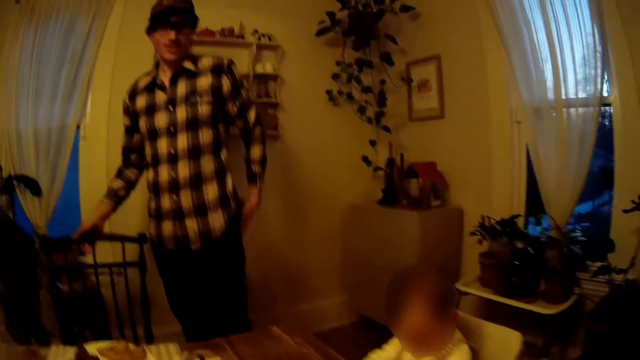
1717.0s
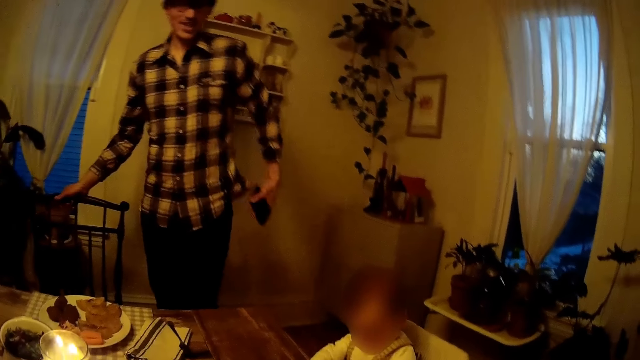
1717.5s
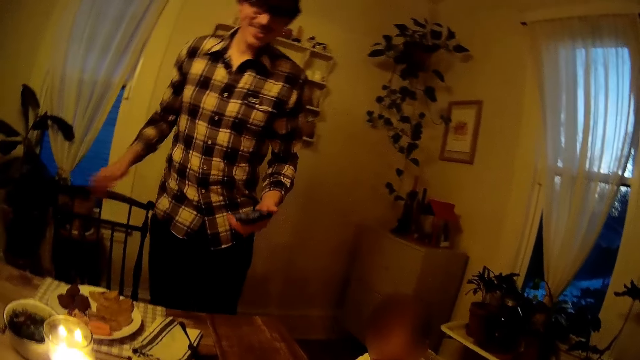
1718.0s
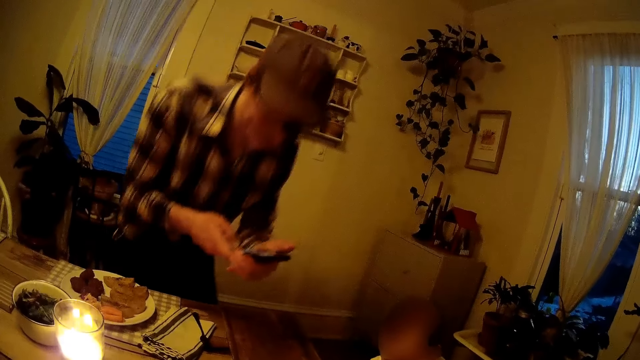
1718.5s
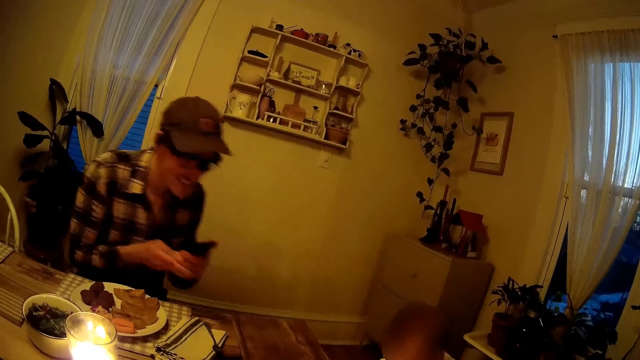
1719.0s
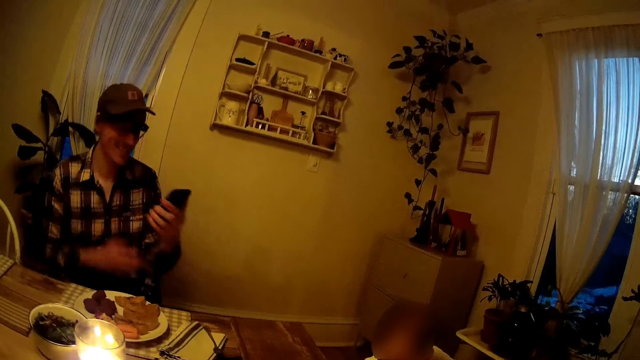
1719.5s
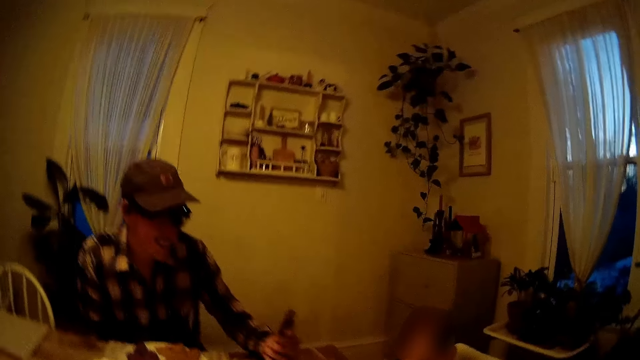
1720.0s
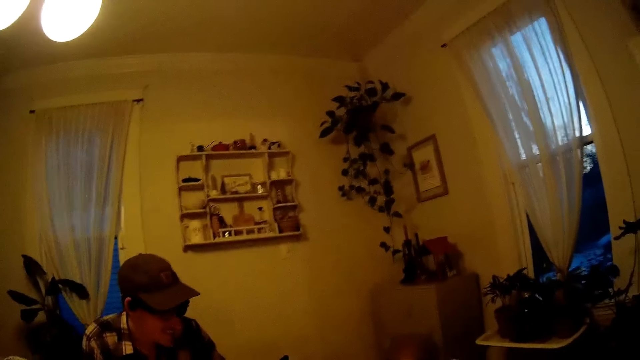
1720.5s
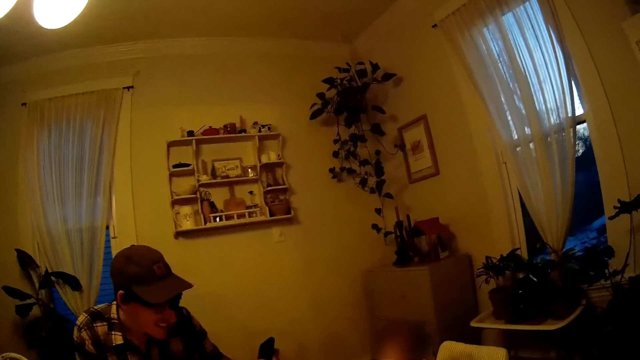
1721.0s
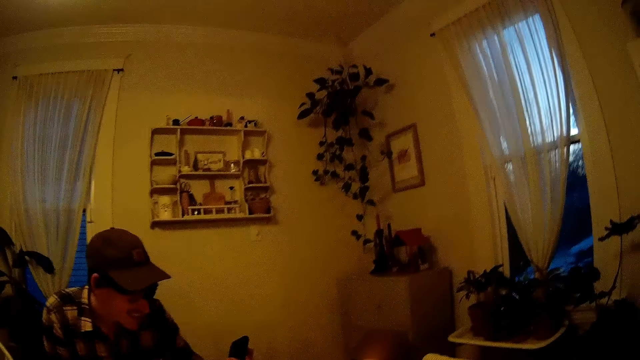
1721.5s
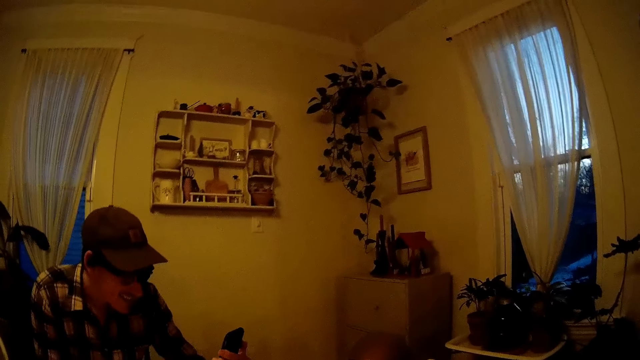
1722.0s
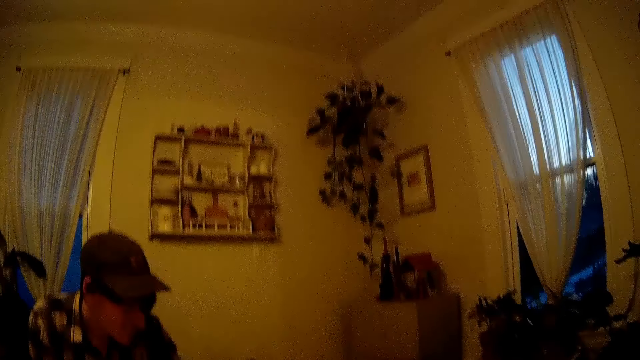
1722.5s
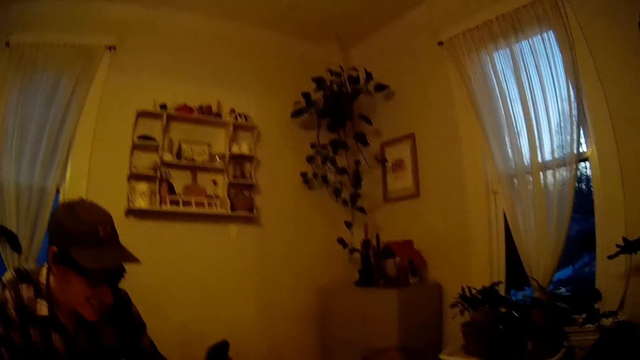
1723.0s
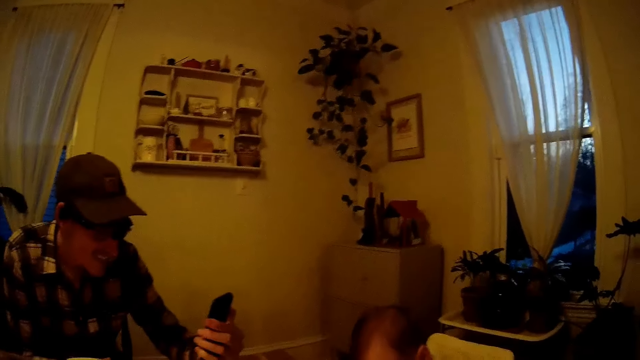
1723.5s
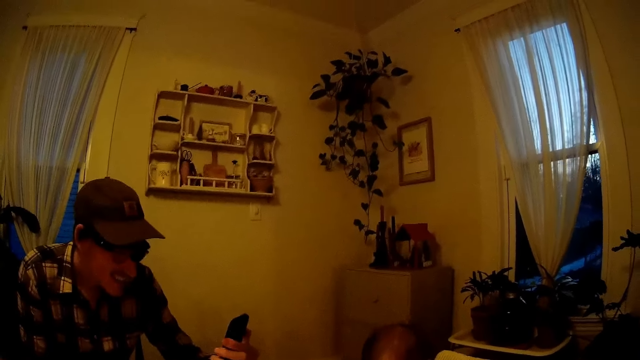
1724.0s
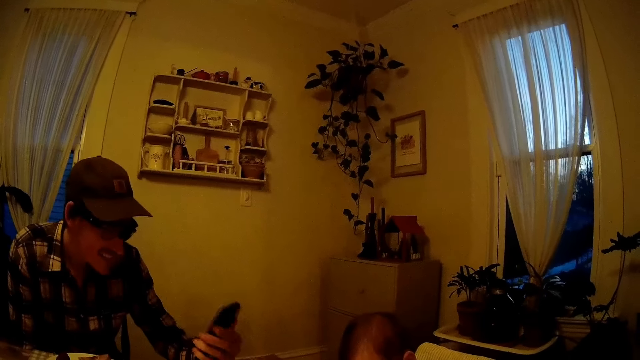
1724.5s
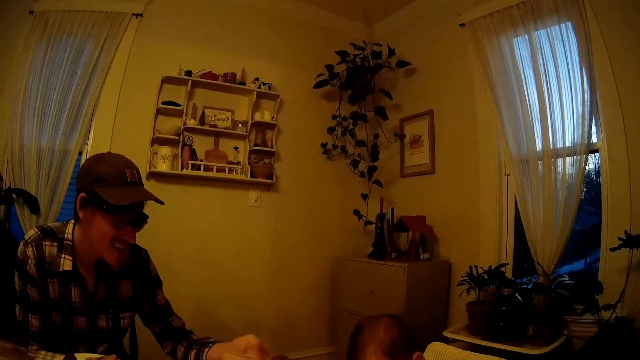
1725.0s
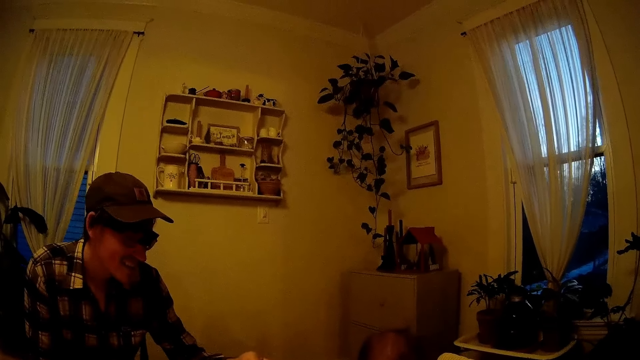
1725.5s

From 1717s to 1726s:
A man holds a phone with his left hand. The man takes the phone from his pocket with his left hand. The man sits on the chair on the floor. The man holds the phone with his left hand and operates the phone in his left hand.

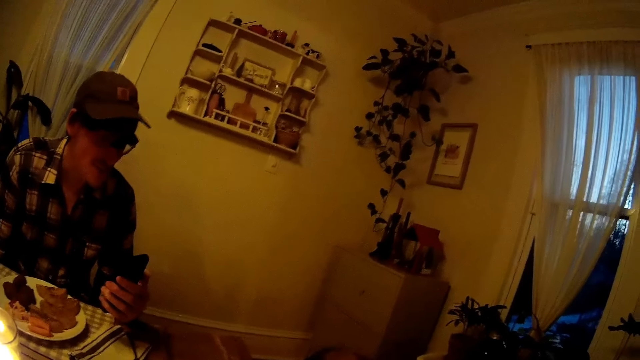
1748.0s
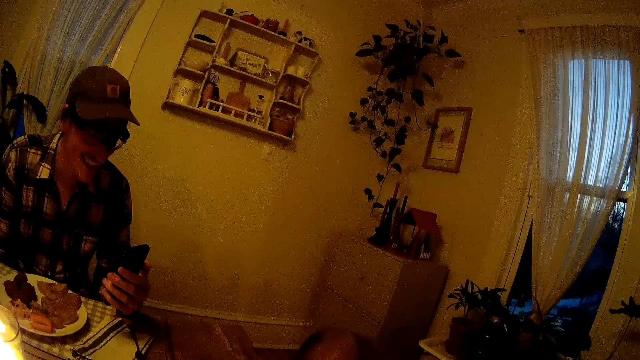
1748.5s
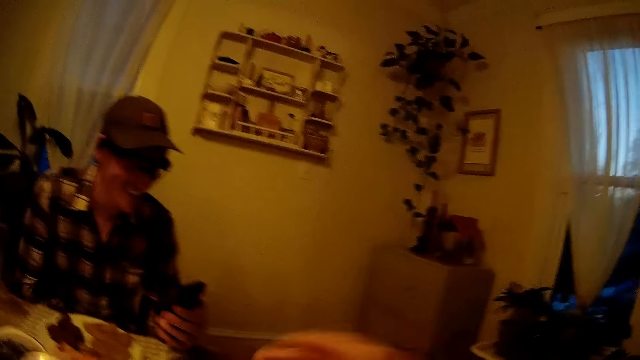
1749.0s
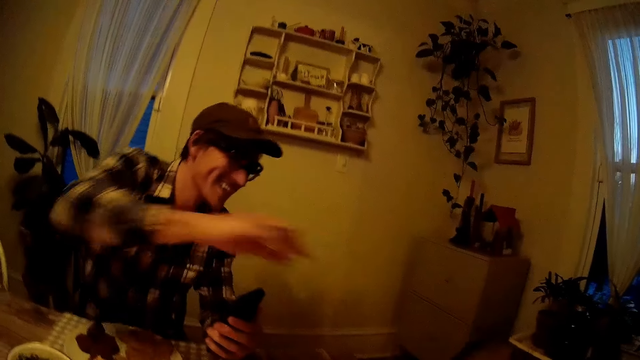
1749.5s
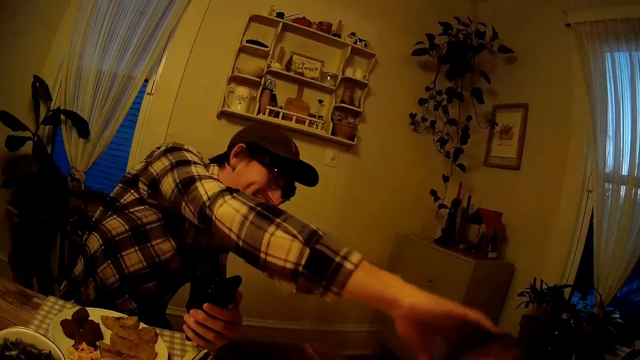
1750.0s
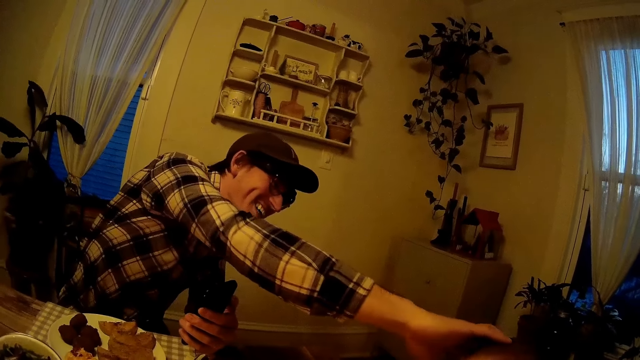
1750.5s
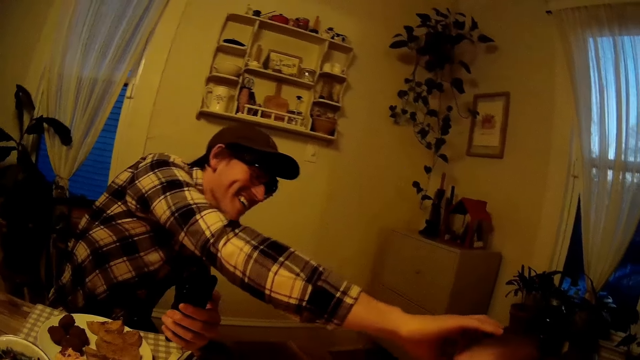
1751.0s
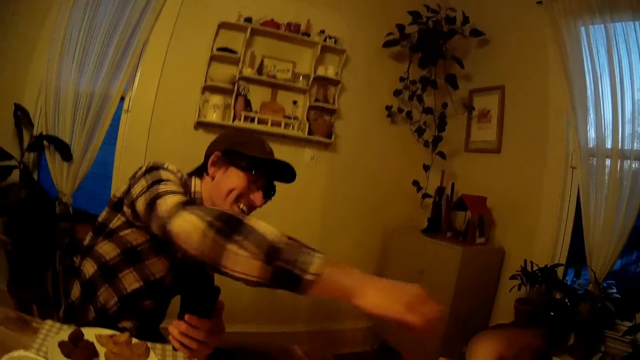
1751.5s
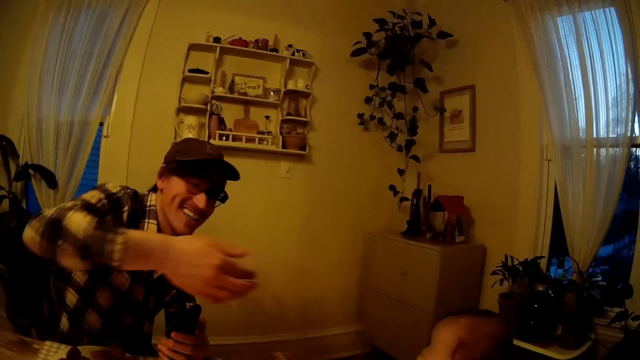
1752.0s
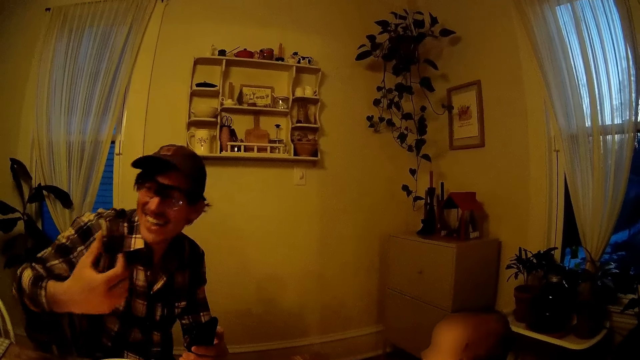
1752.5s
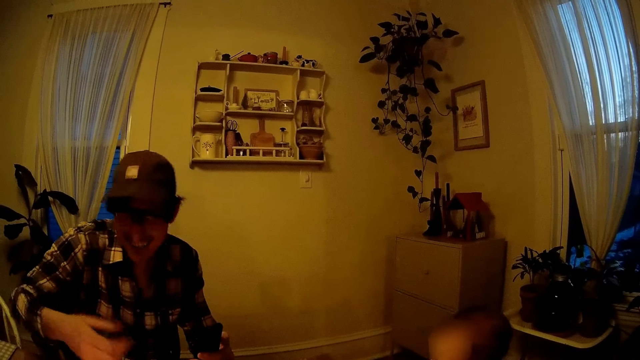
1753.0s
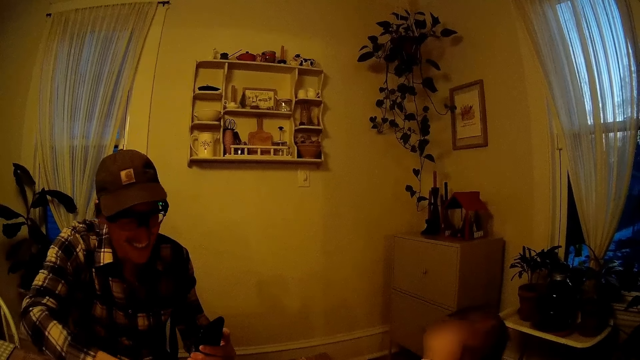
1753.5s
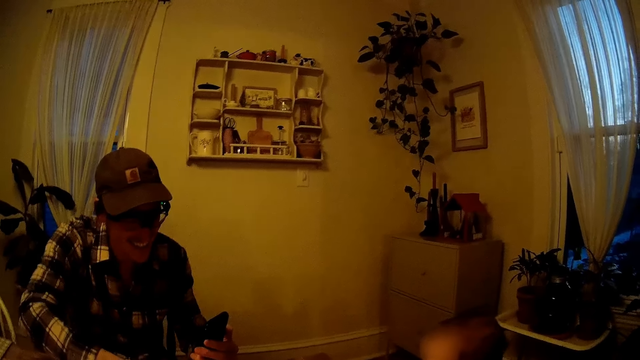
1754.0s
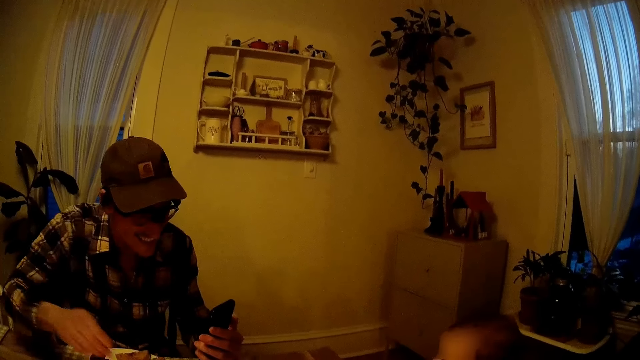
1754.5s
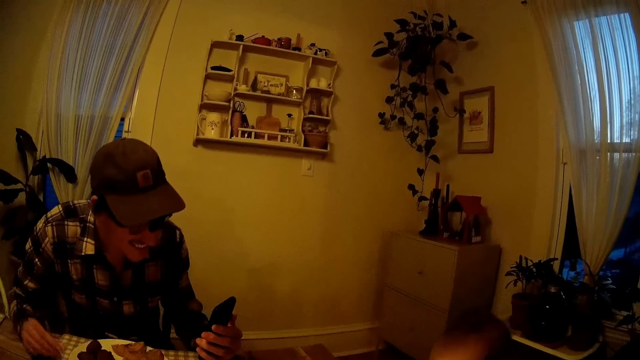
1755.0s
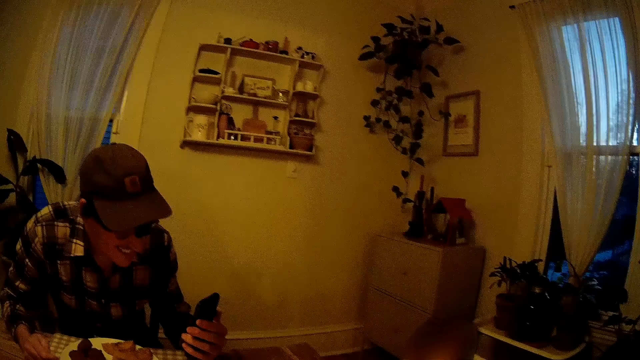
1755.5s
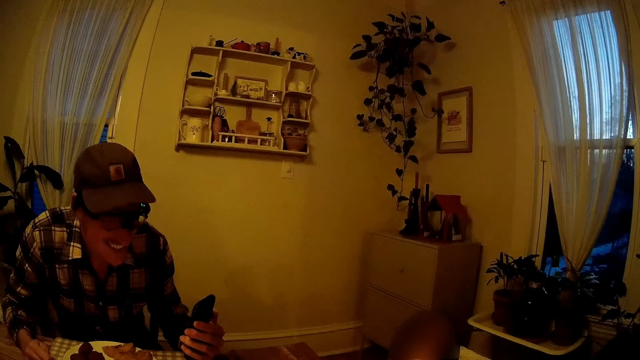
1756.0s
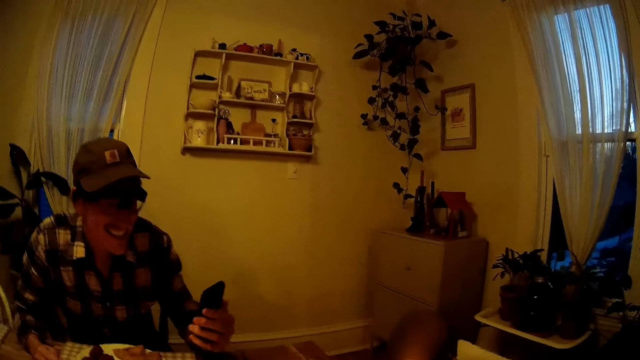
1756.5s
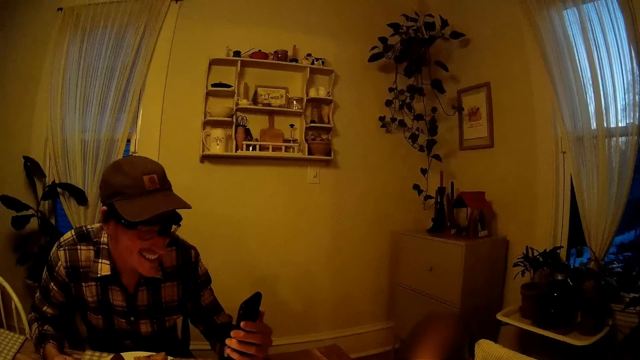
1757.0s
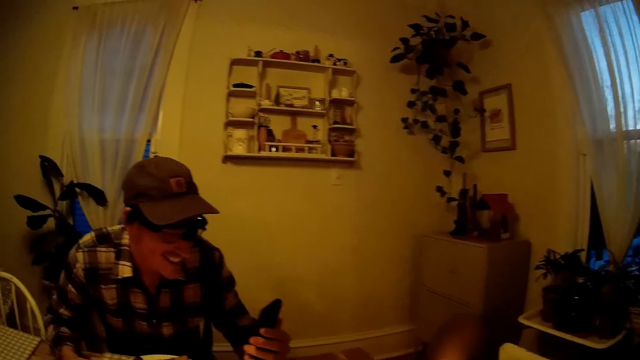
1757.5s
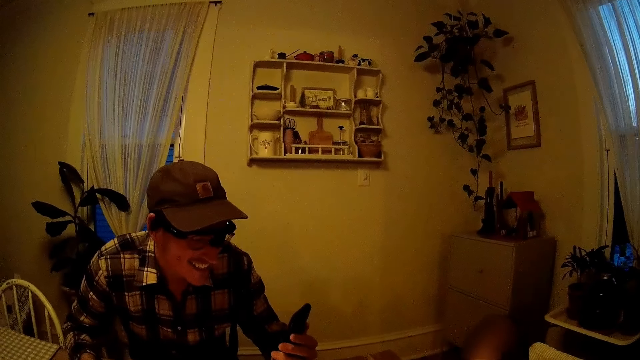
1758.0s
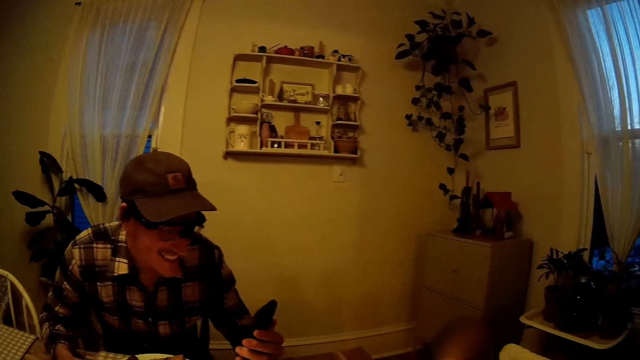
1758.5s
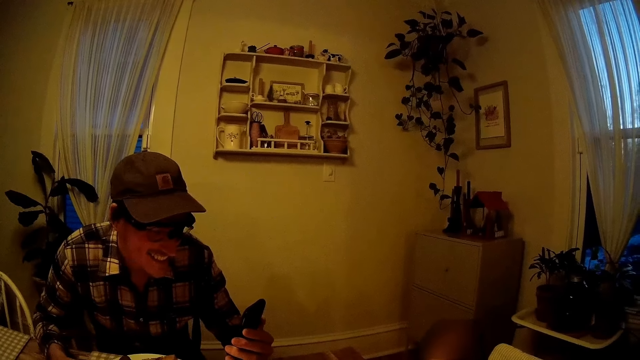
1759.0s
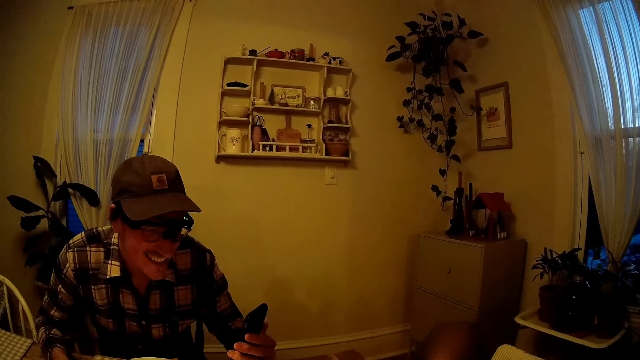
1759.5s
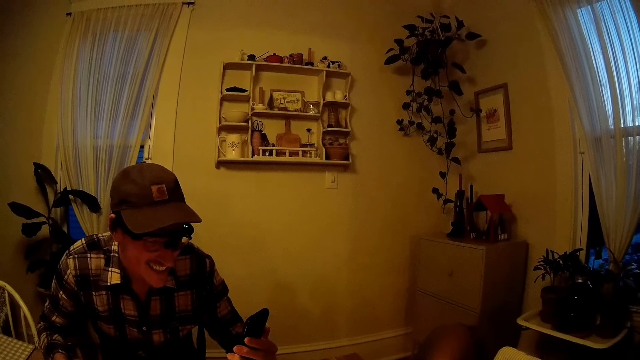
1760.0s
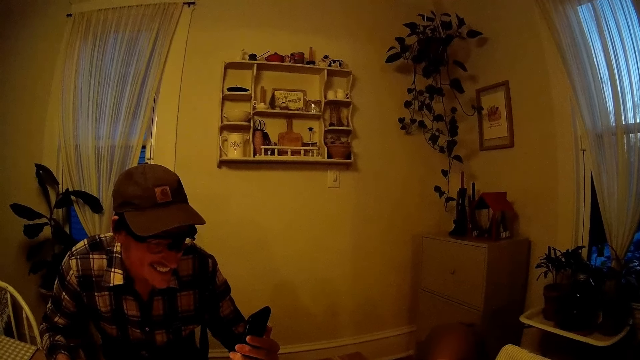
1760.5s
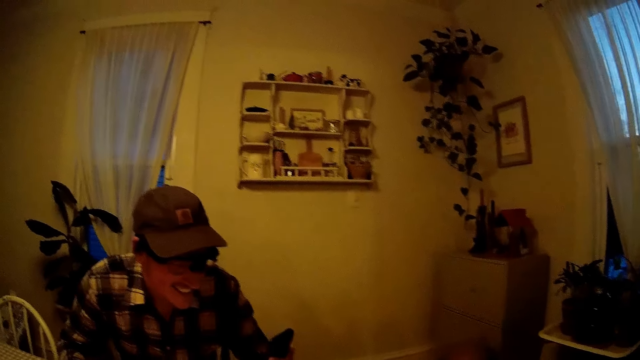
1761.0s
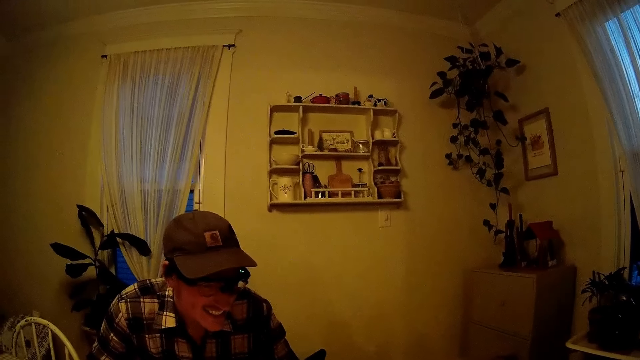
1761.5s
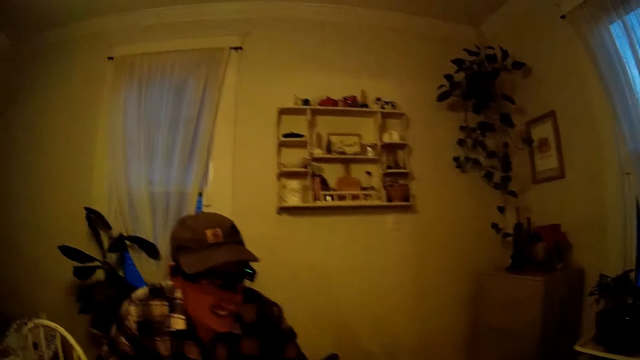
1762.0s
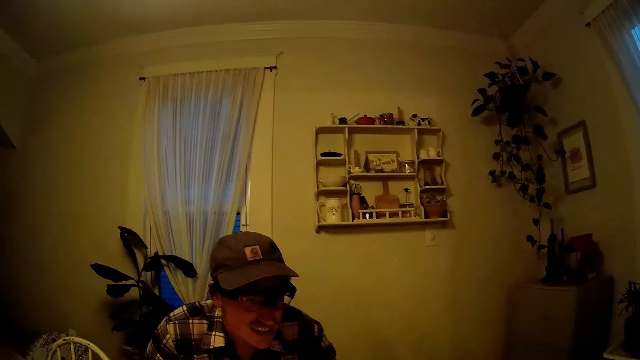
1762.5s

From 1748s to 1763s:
A man touches the baby's head with his right hand. The man sits on the chair on the floor. The man holds a phone with his left hand. The camera wearer converses with the man.
